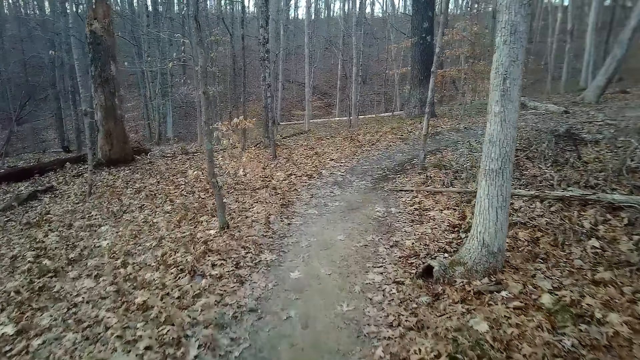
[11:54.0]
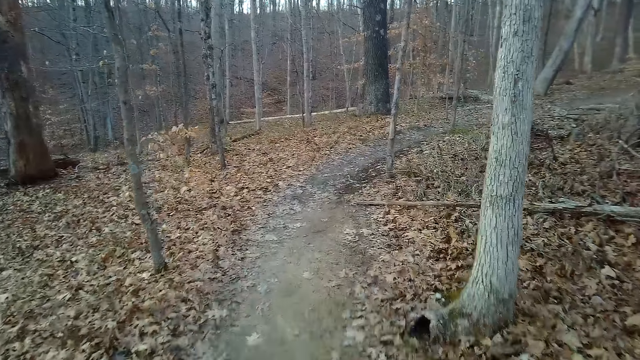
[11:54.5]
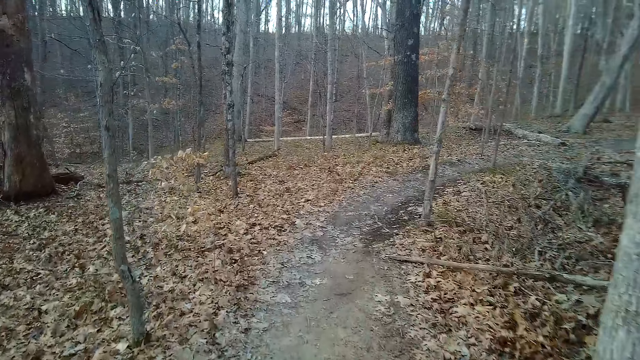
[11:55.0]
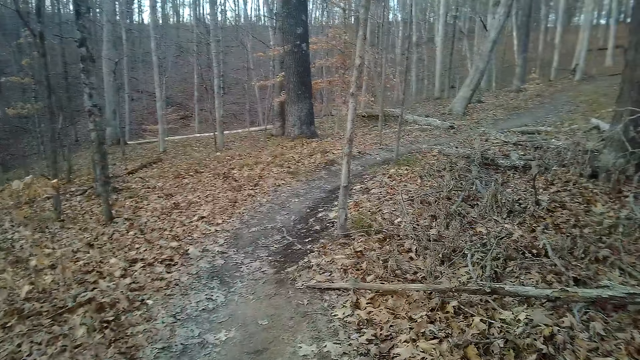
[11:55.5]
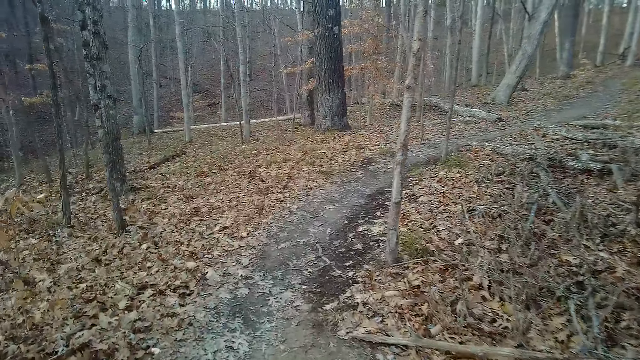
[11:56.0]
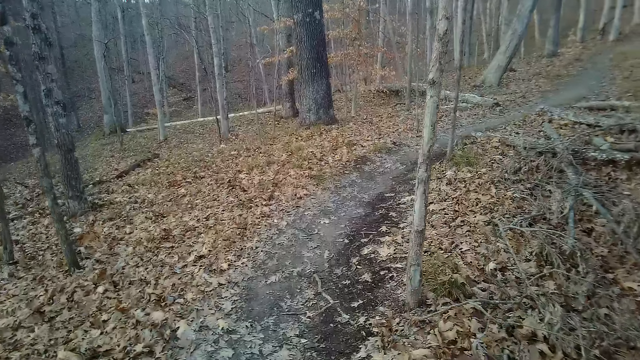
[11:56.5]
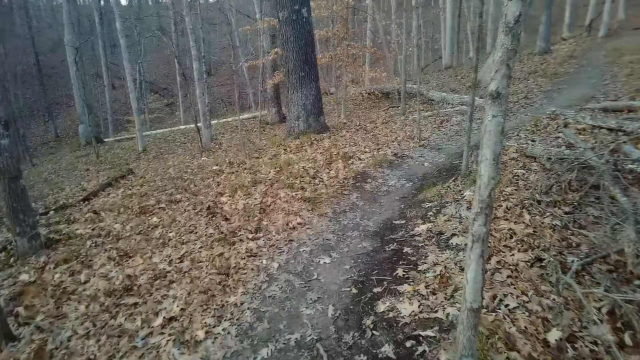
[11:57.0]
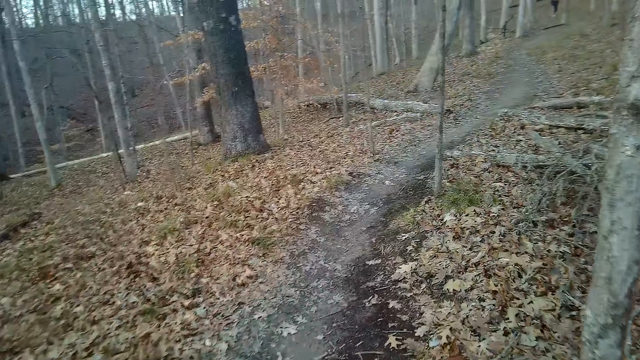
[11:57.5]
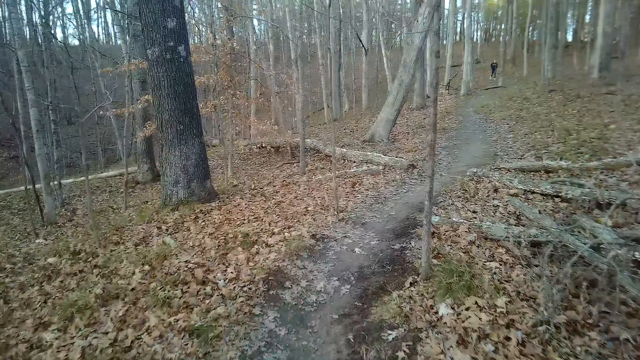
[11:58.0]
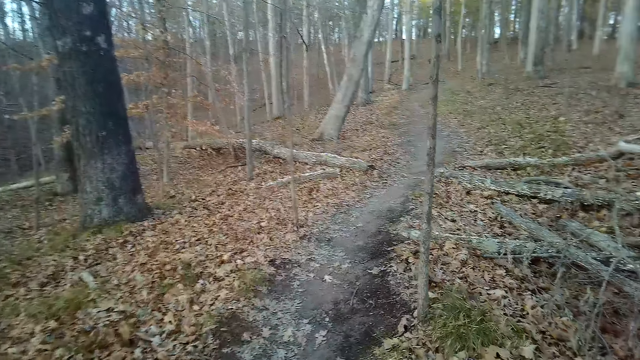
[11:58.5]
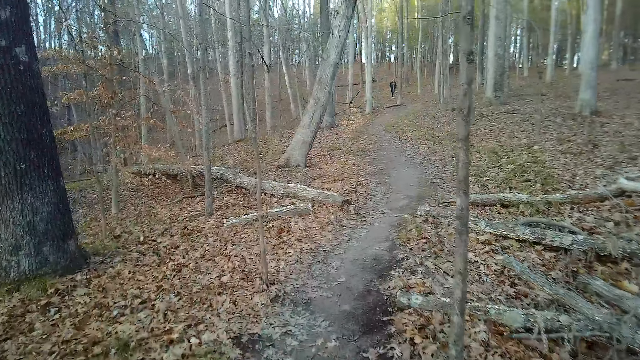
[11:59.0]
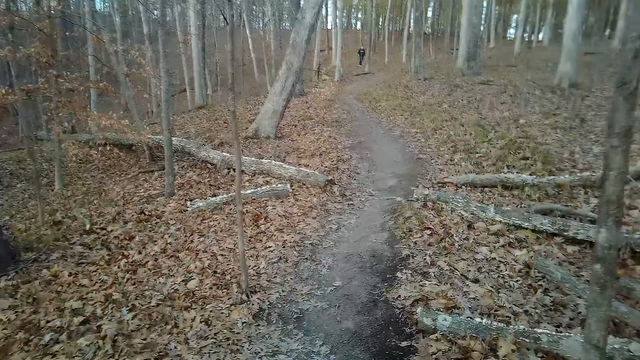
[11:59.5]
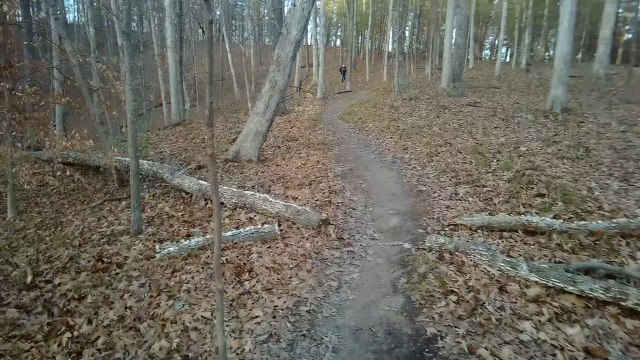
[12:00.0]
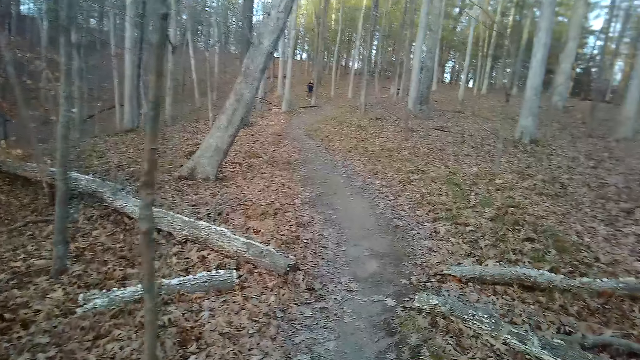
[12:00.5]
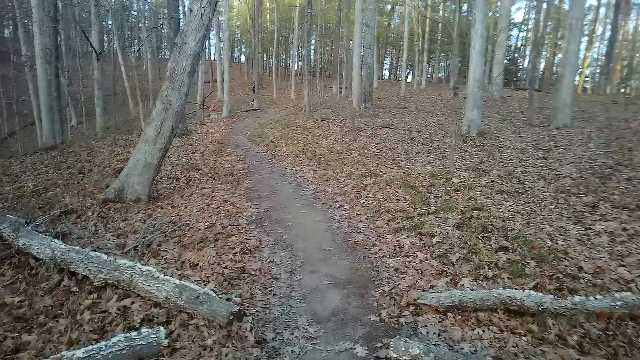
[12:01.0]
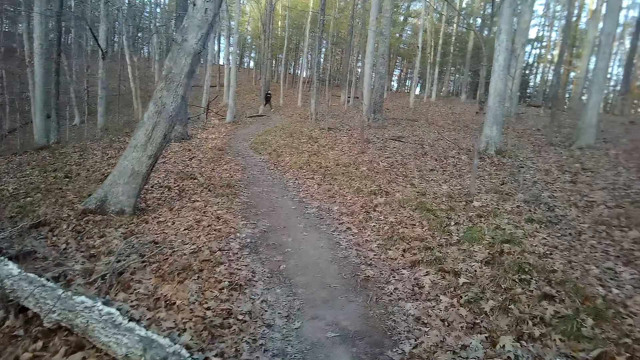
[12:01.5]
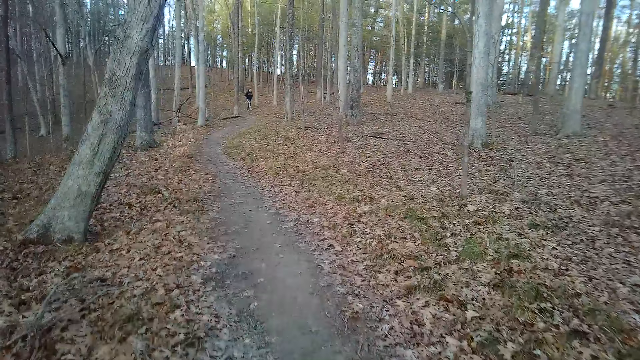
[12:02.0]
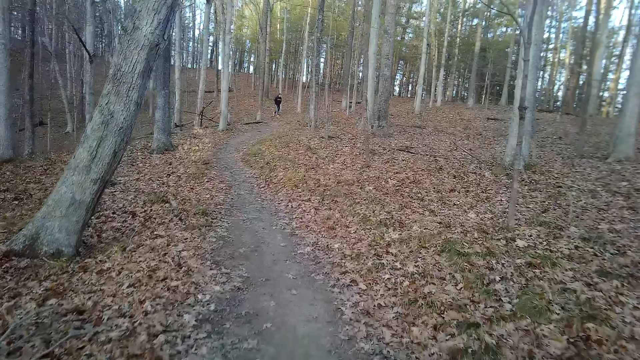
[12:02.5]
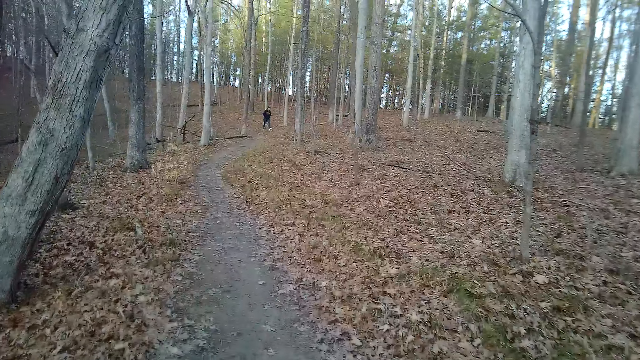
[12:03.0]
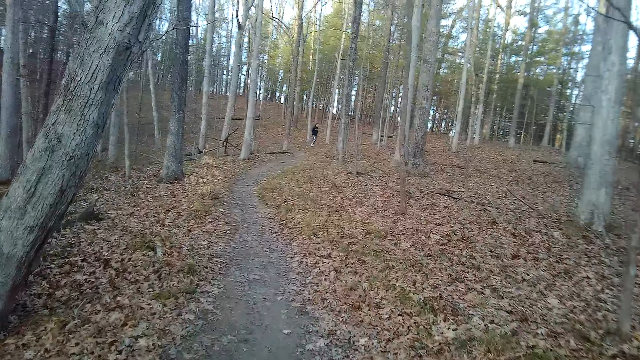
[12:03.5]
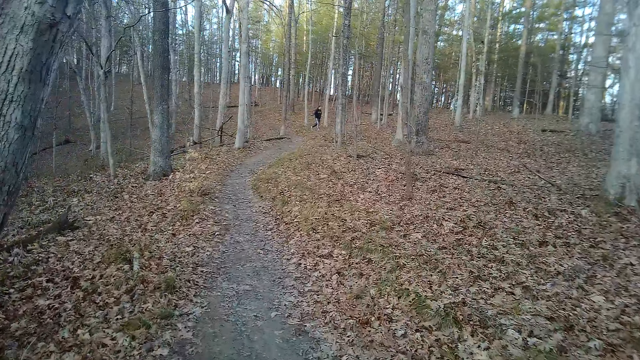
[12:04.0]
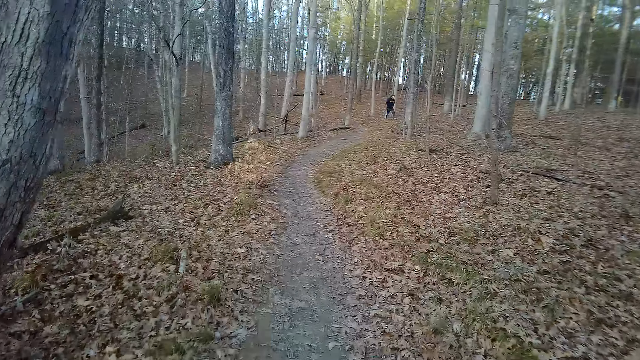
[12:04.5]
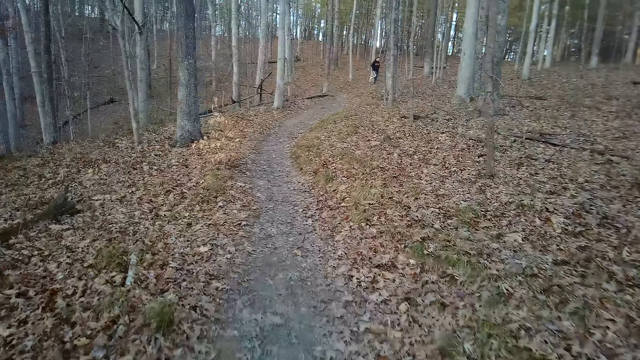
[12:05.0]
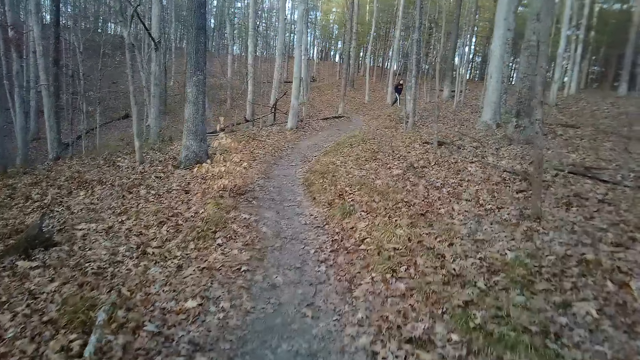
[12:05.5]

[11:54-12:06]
The camera wearer coughs.

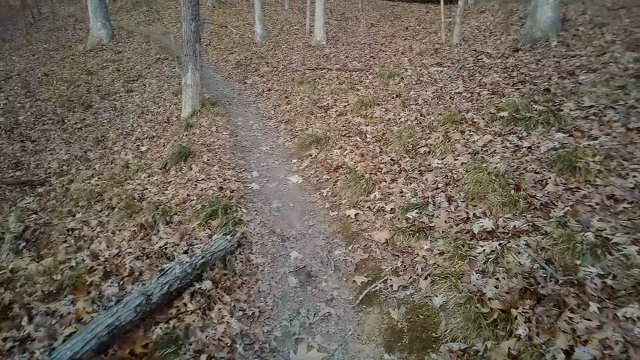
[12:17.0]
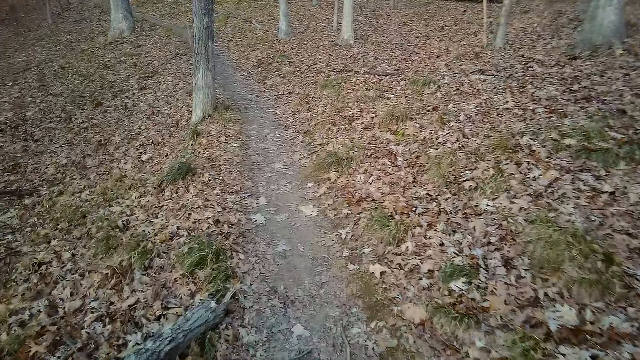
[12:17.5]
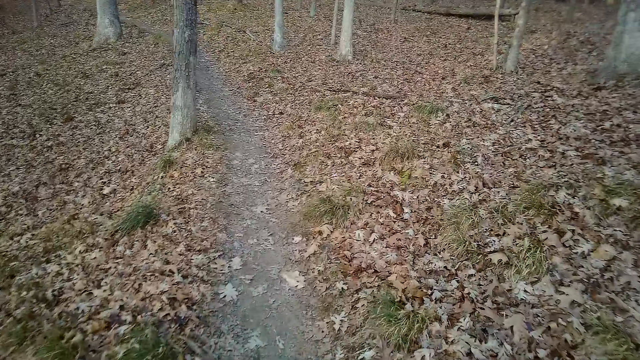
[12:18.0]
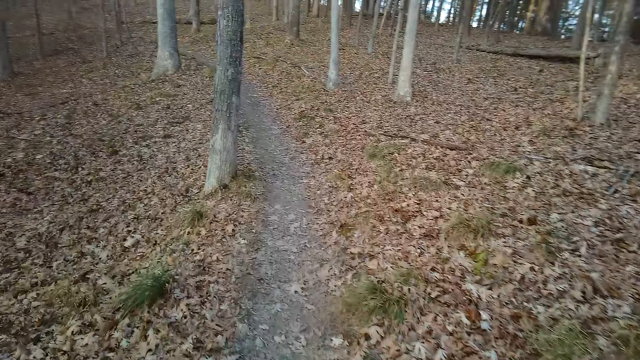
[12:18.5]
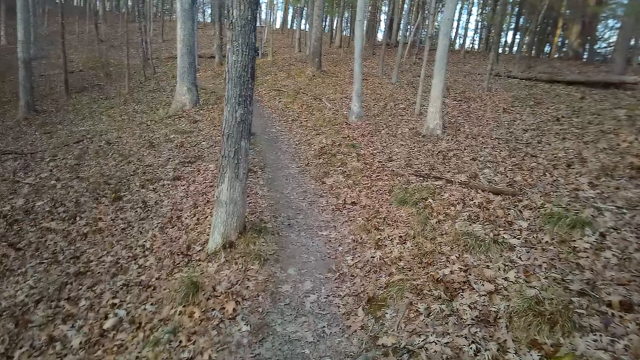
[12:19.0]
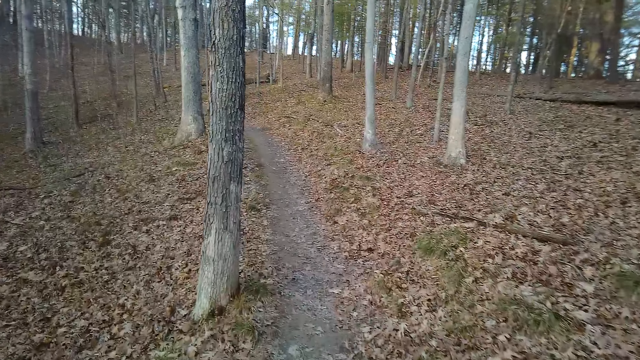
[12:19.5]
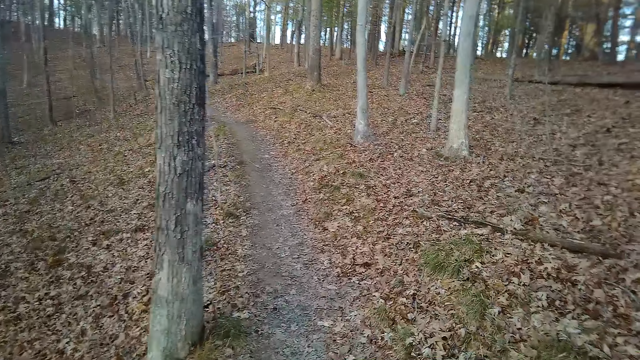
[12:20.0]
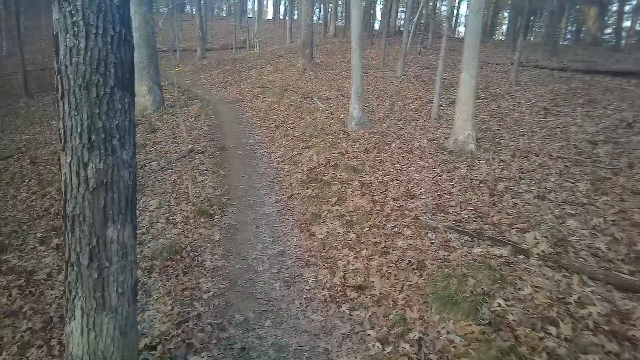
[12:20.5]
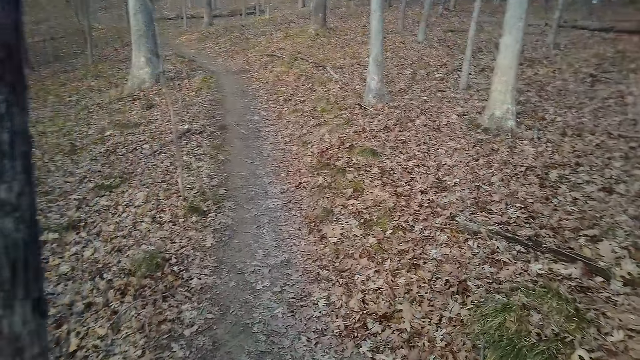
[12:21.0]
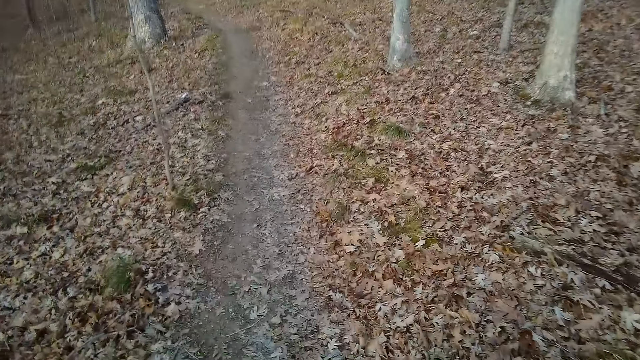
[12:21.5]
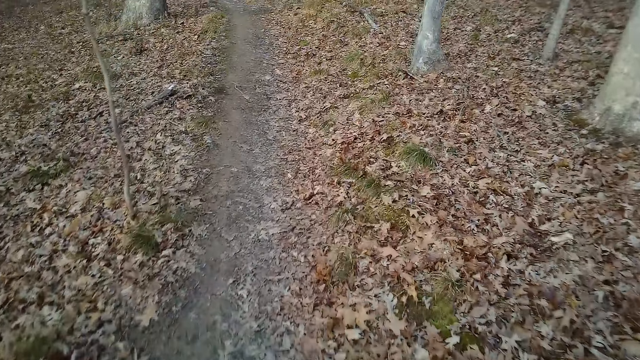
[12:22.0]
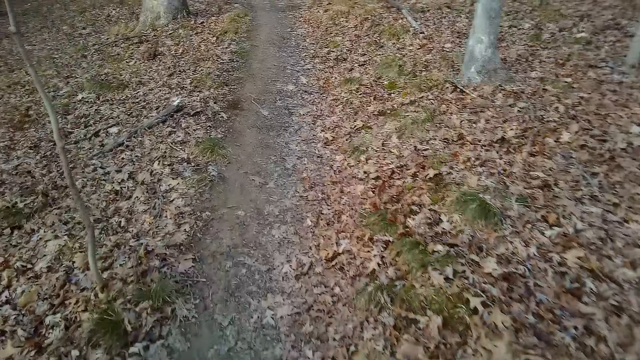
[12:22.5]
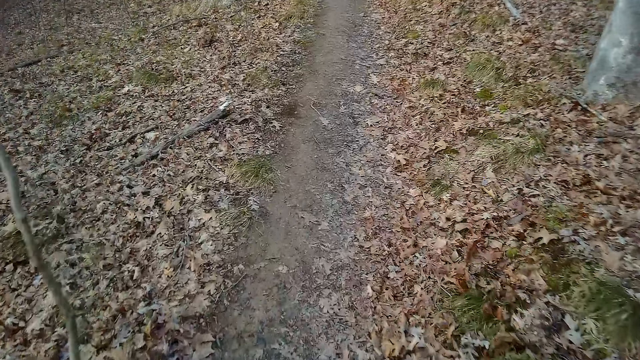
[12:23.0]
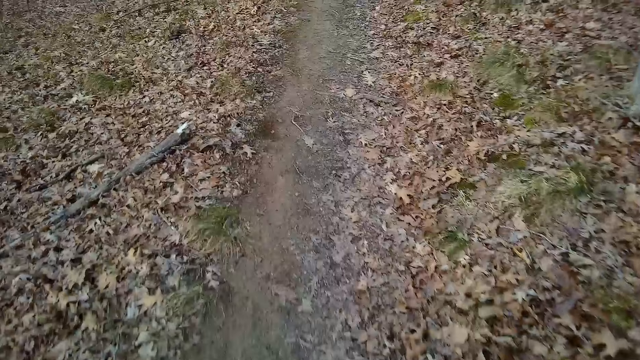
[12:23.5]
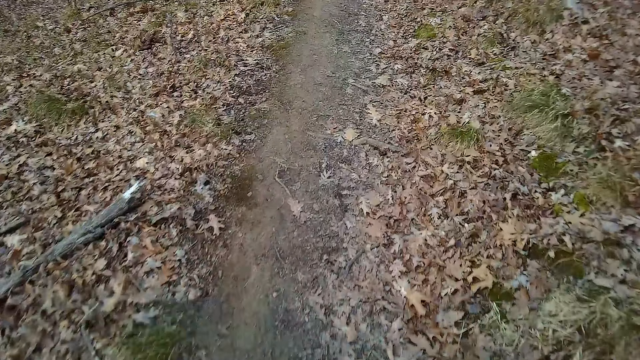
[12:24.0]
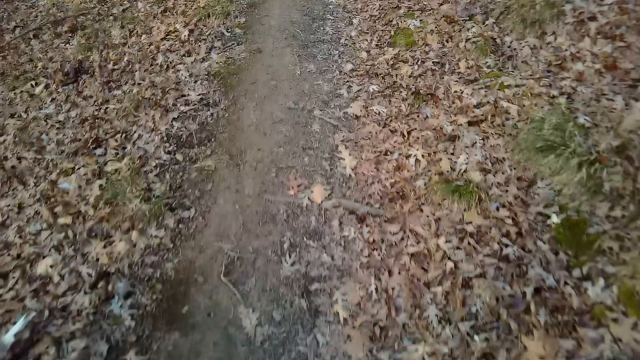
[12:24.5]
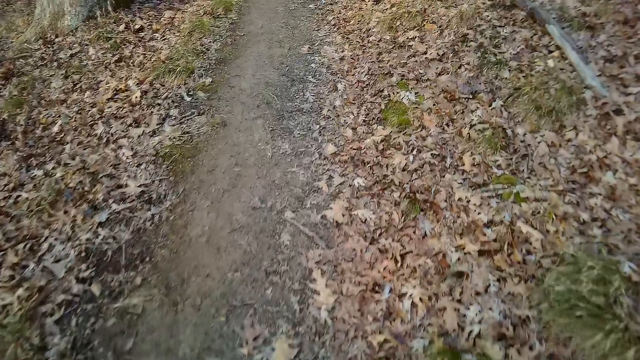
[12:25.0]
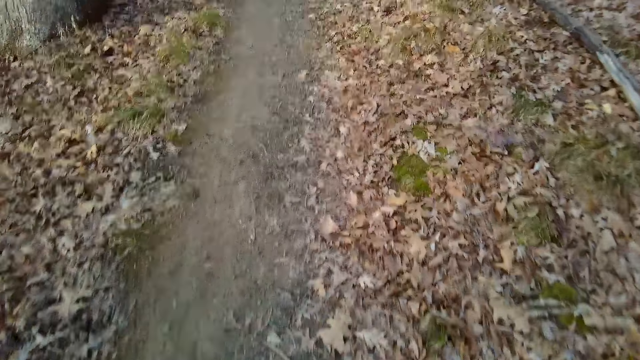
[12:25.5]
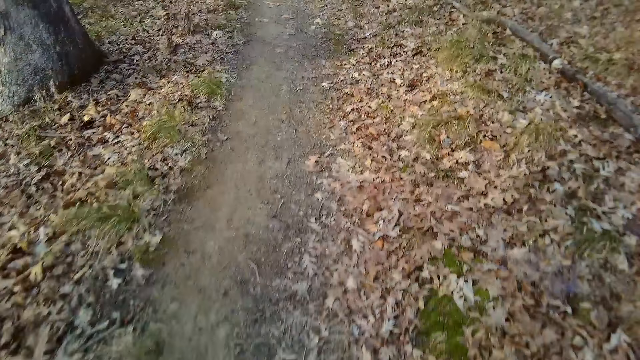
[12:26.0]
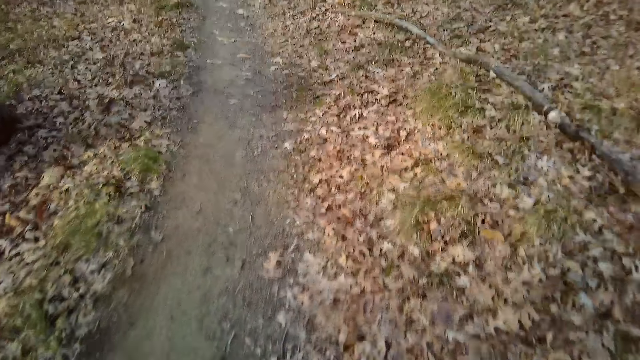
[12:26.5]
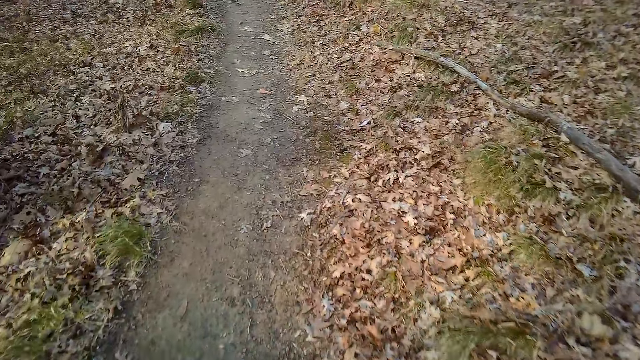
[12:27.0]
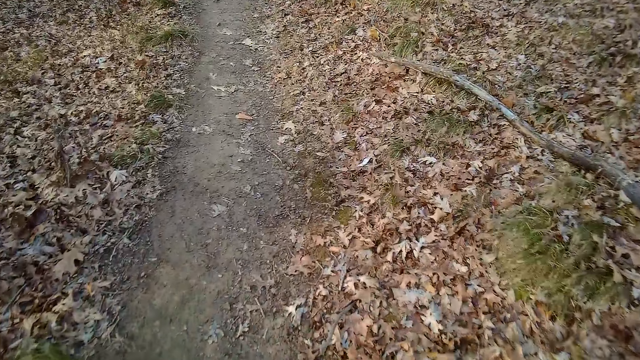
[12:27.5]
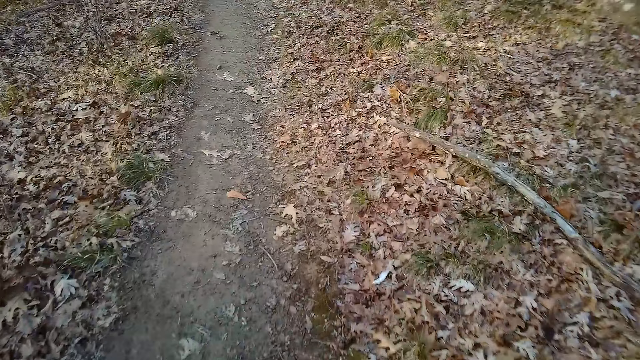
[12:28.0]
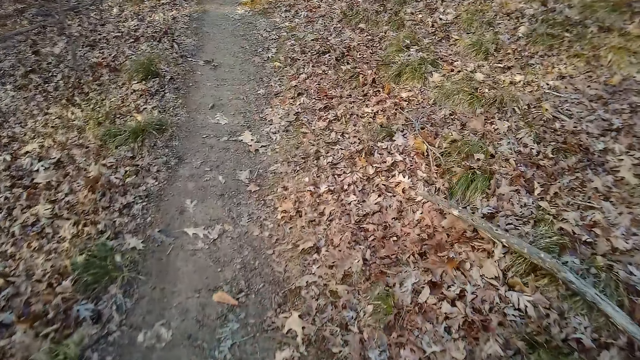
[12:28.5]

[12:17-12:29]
The camera wearer inhales.
